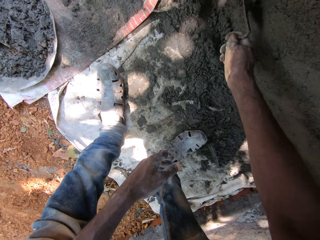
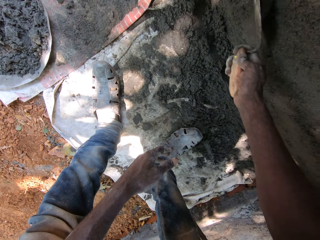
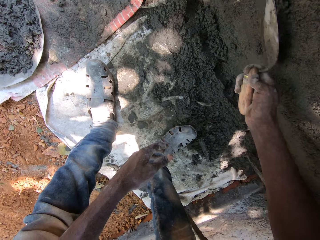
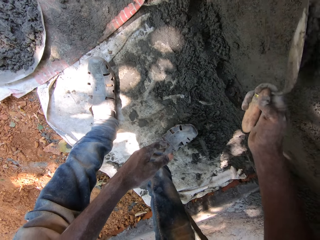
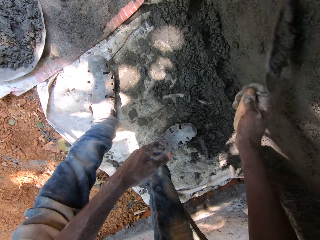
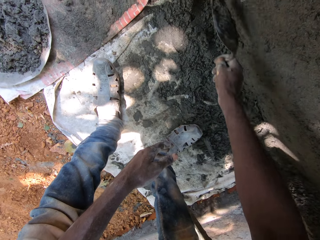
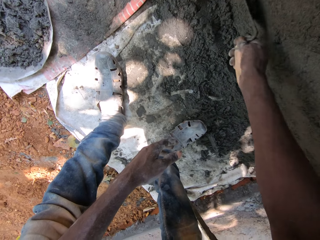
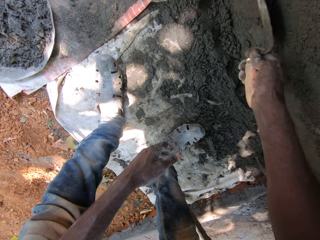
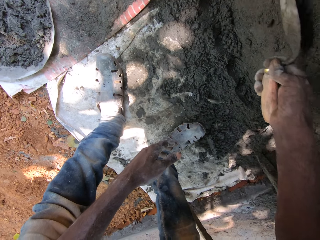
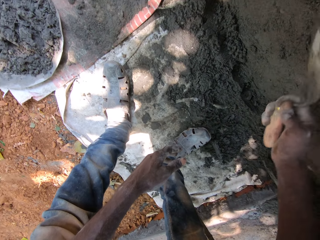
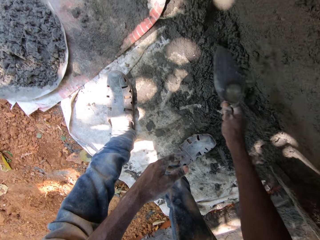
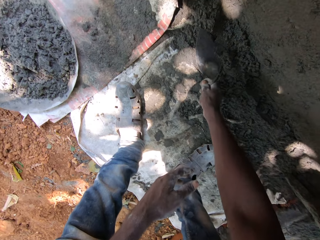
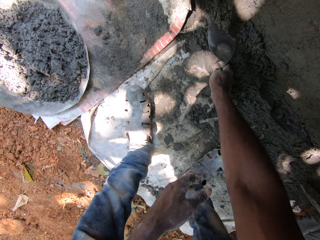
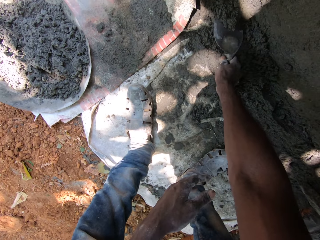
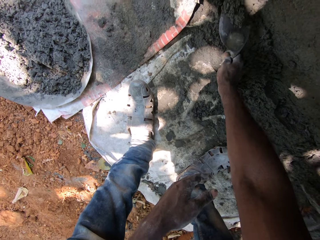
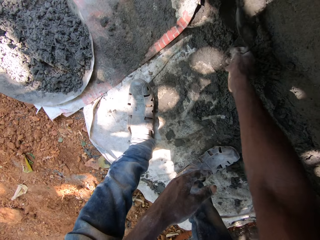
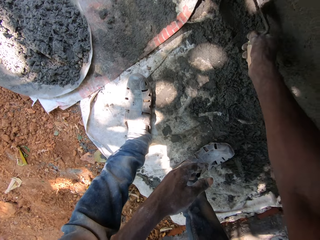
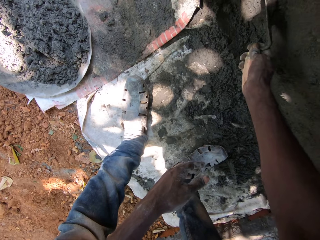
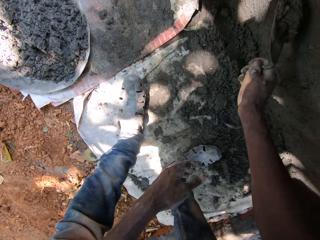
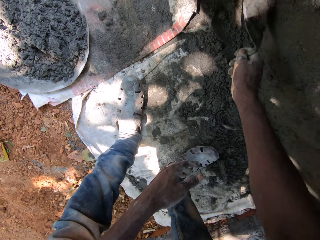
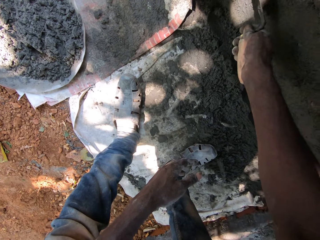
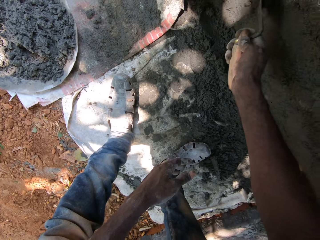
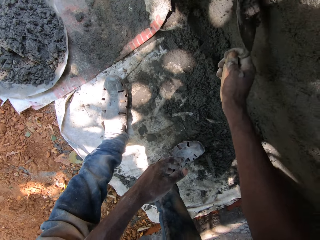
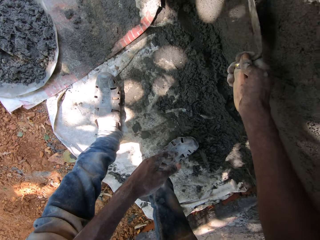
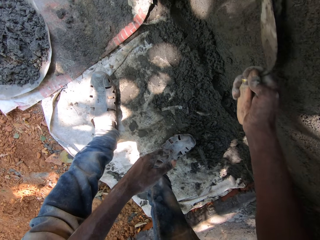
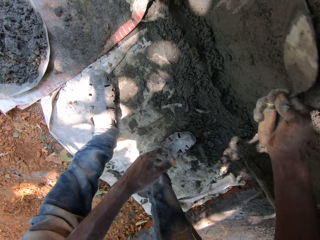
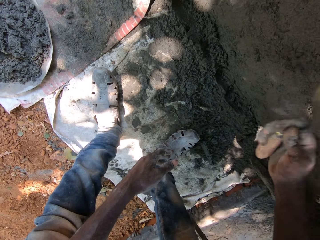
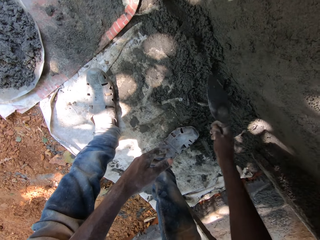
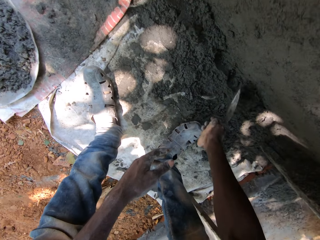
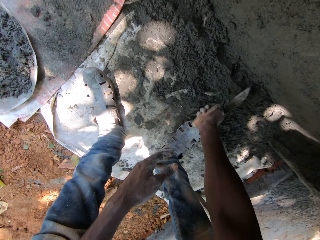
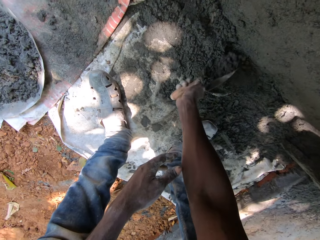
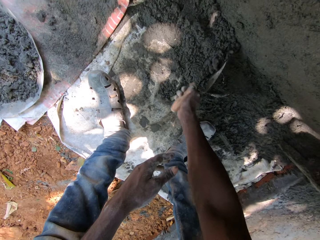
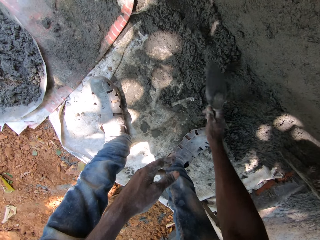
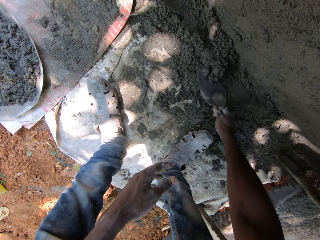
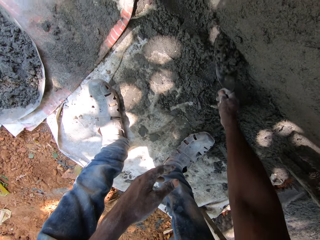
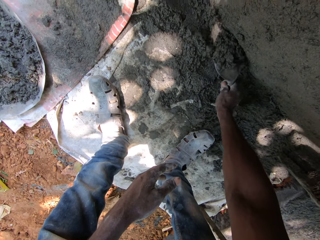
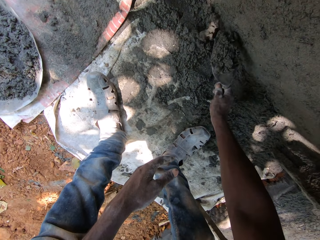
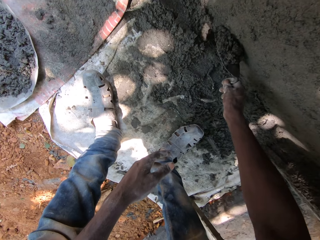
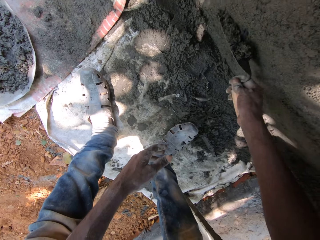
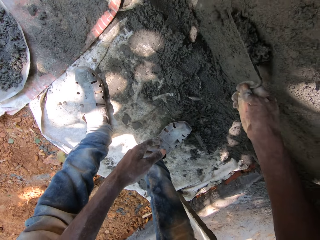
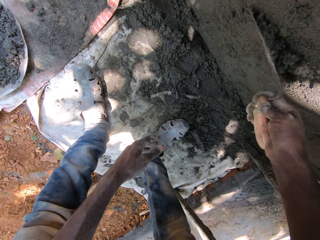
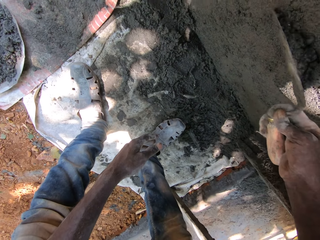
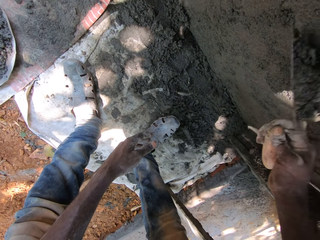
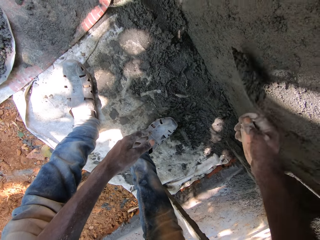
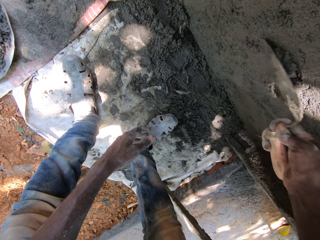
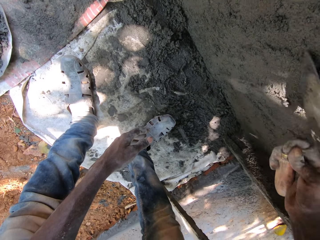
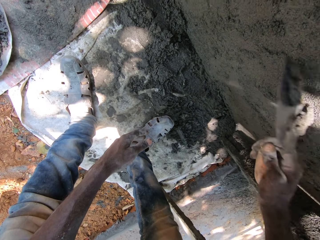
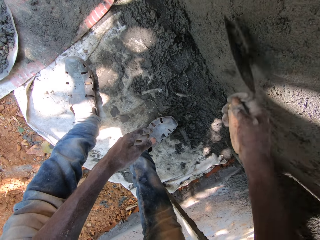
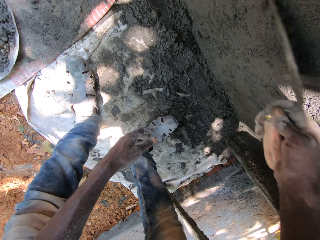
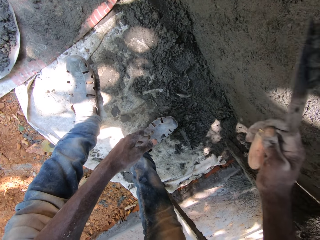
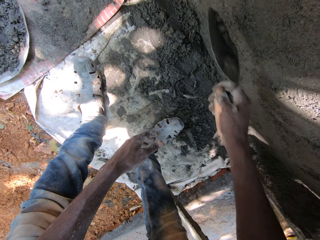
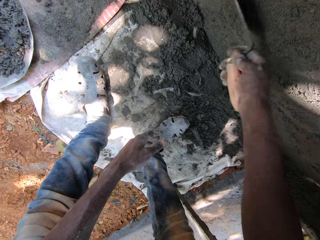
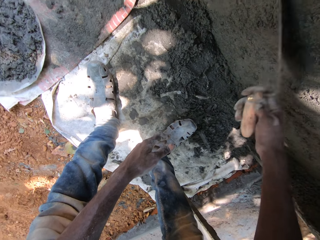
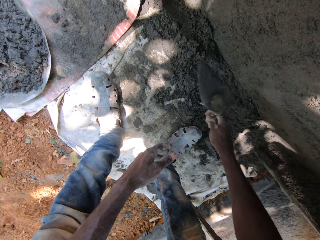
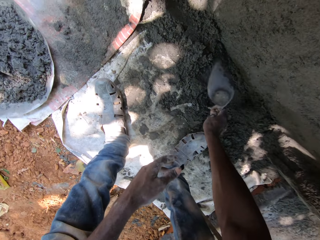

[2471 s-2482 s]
The camera wearer adjusts the plastered wall with the hand trowel in his right hand. He picks mortar paste on the ground with the hand trowel in his right hand. He adjusts the plastered wall with the hand trowel in his right hand. He picks the mortar paste on the ground with the hand trowel in his right hand. He adjusts the plastered wall with the hand trowel in his right hand.

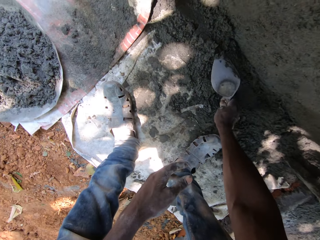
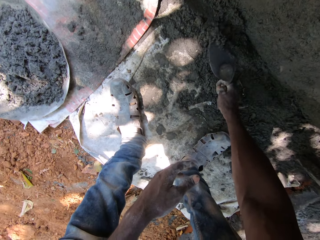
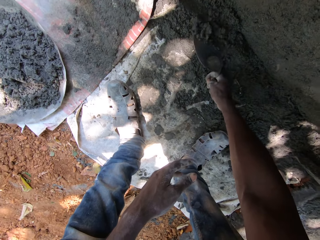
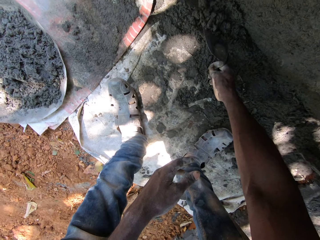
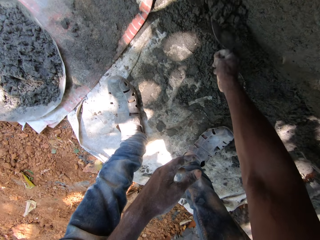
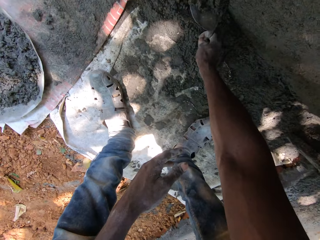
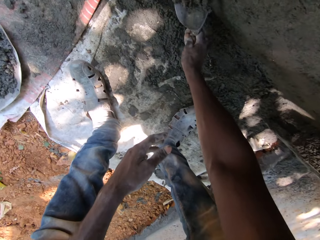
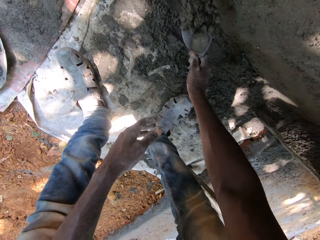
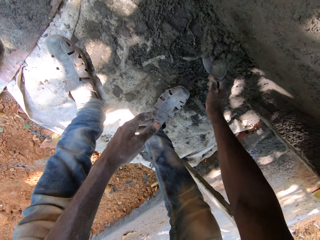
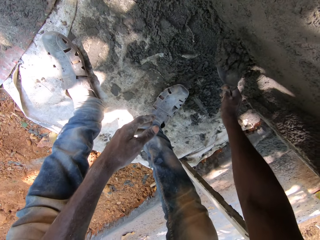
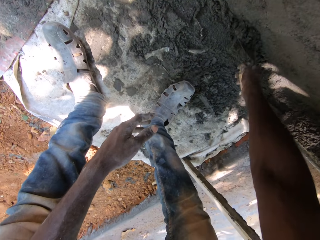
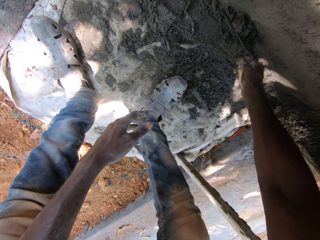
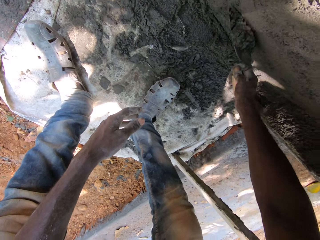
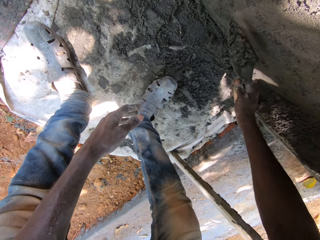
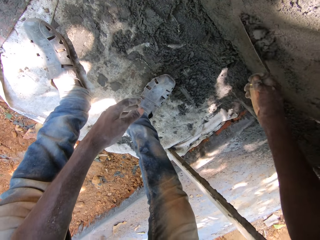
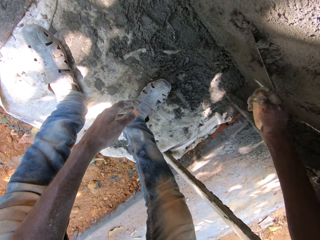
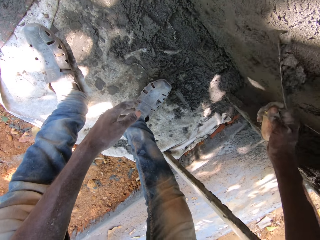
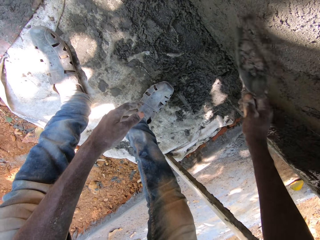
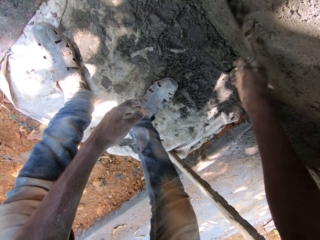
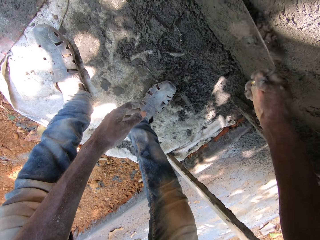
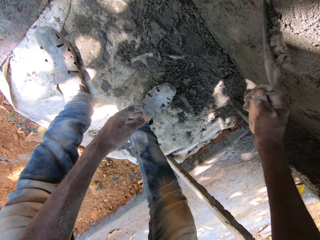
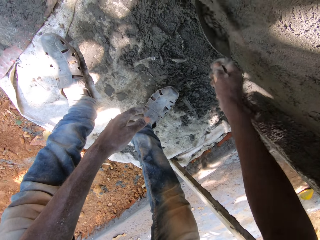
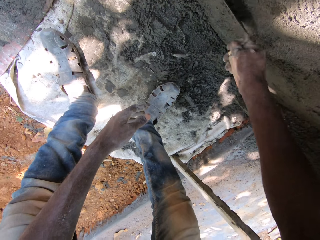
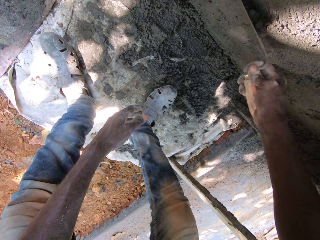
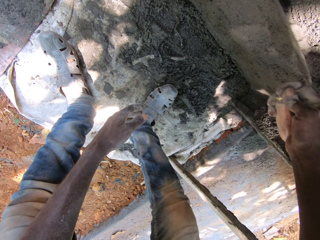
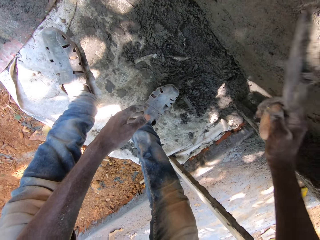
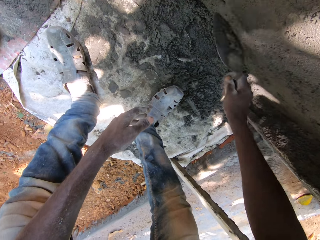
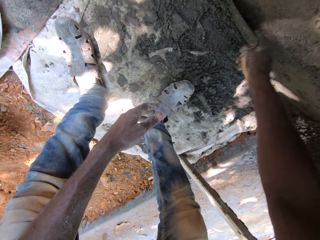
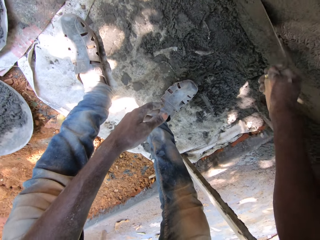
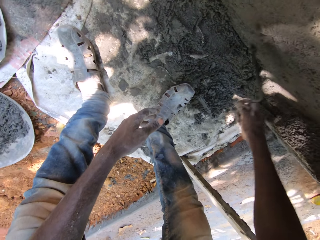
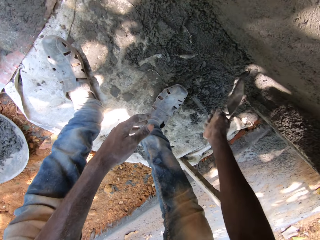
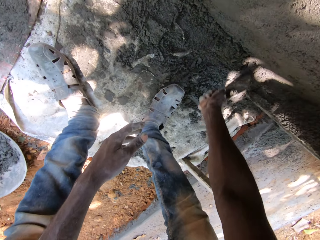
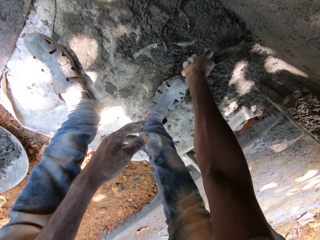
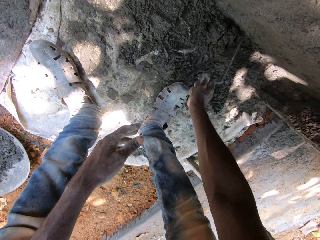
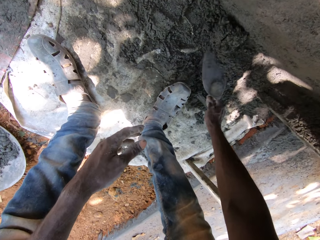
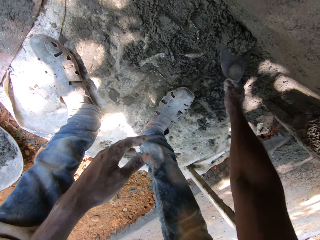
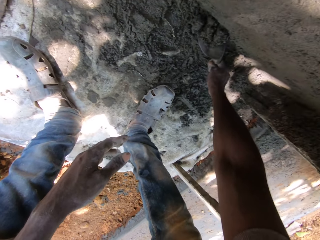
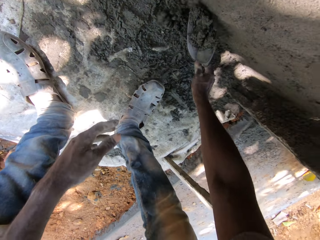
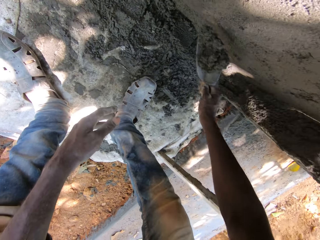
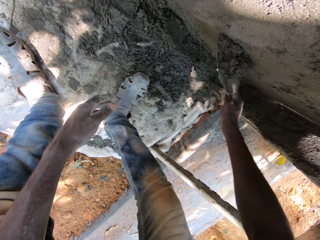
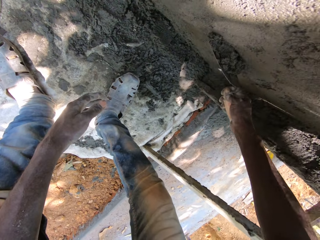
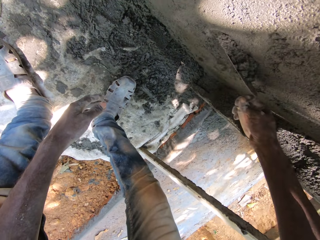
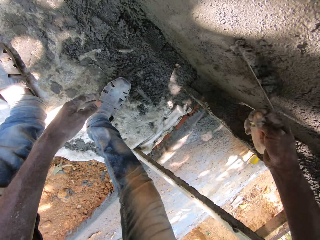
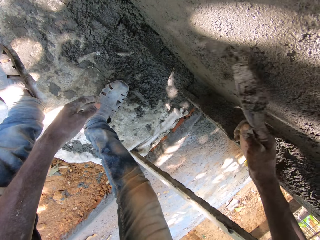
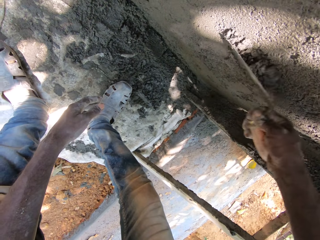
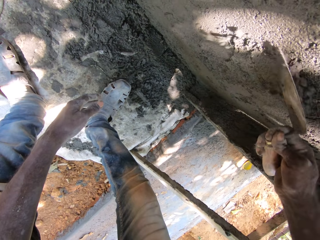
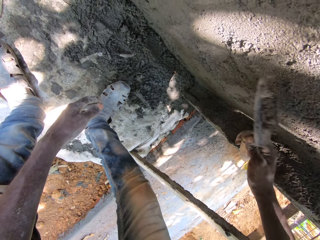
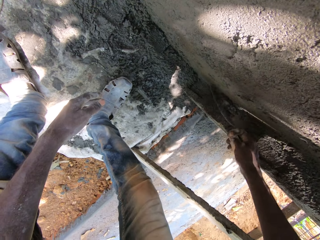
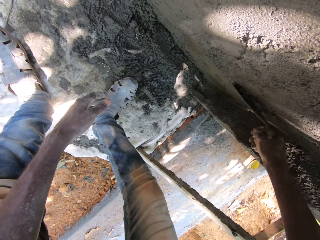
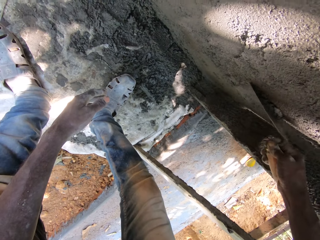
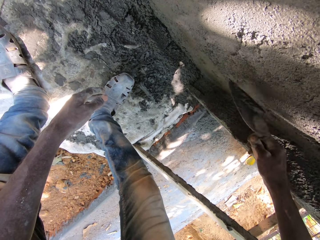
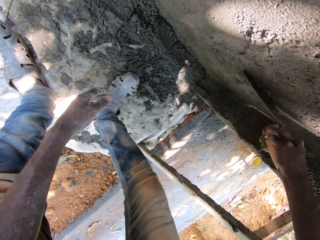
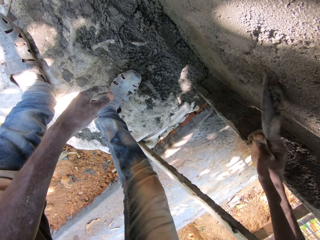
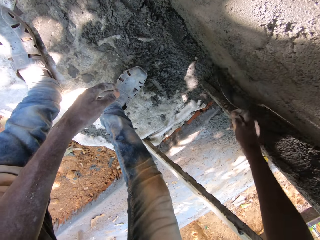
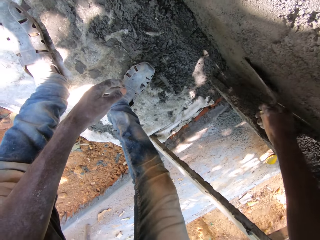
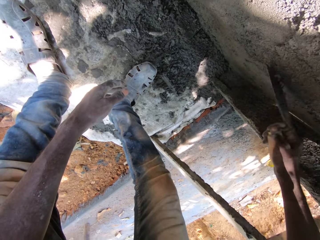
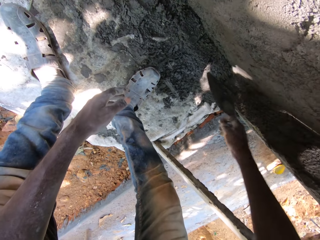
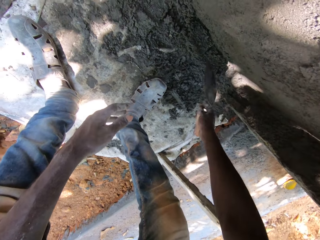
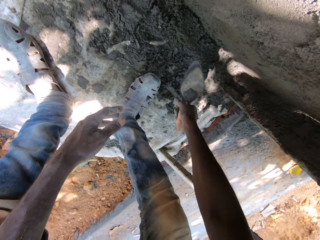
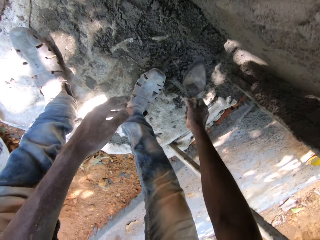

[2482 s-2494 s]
The camera wearer picks mortar paste on the ground with the hand trowel in his right hand. He adjusts the plastered wall with the hand trowel in his right hand. The man drops a pan of mortar paste on the ground with both hands.
